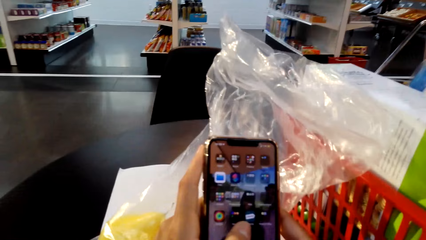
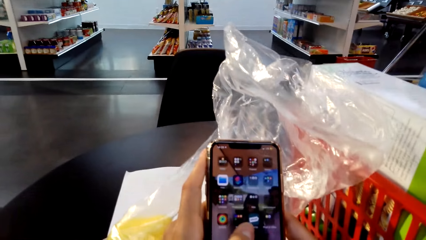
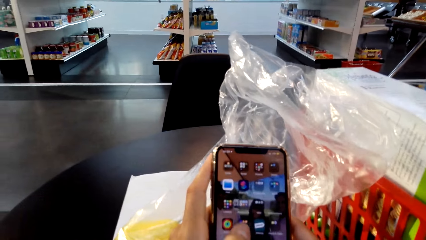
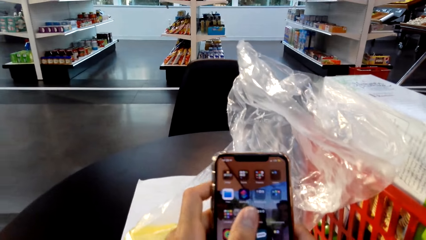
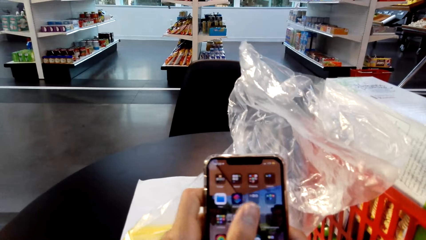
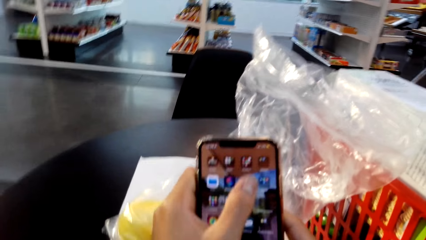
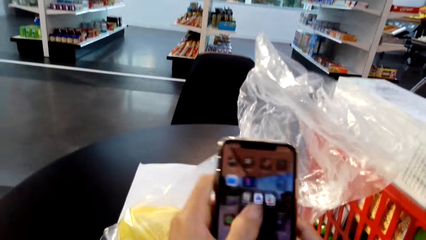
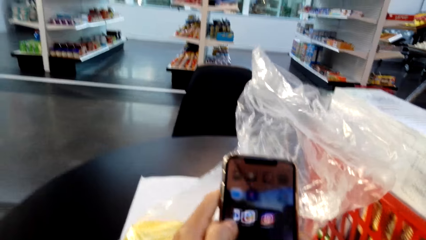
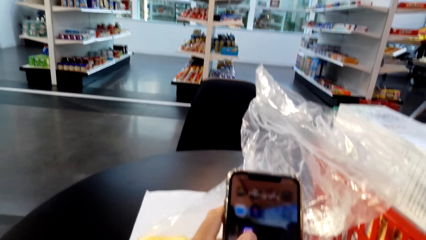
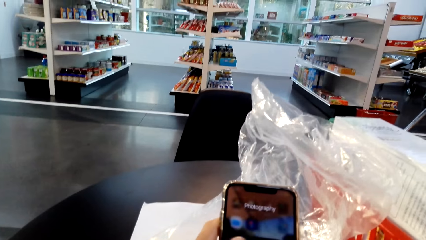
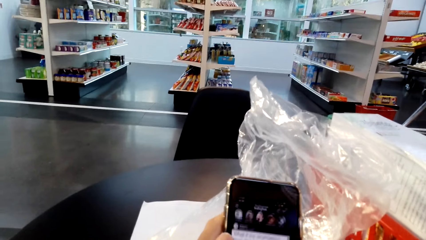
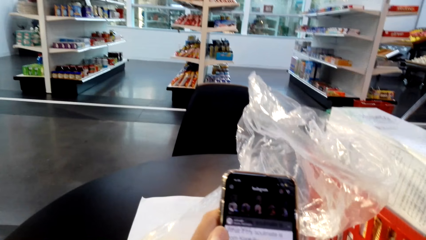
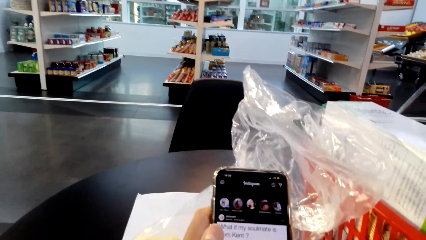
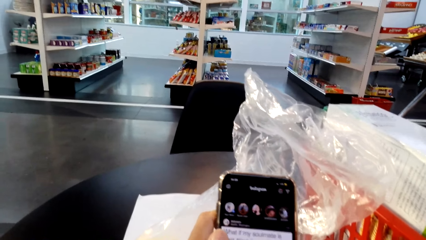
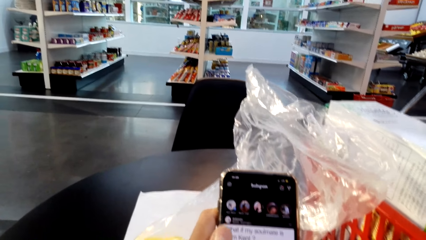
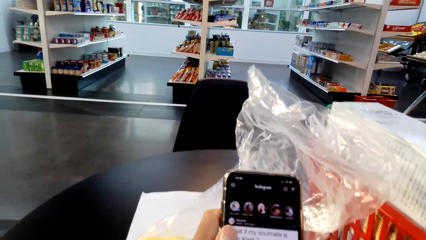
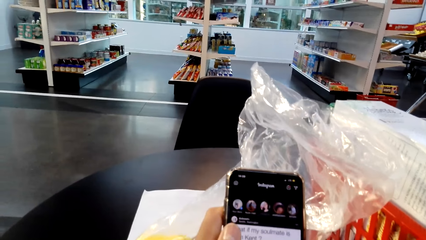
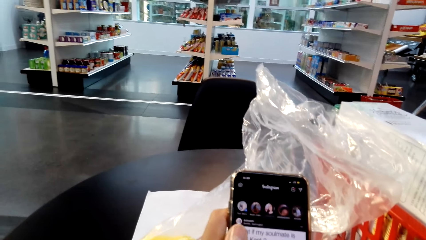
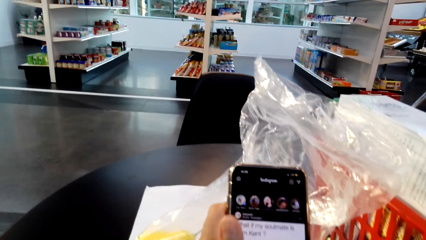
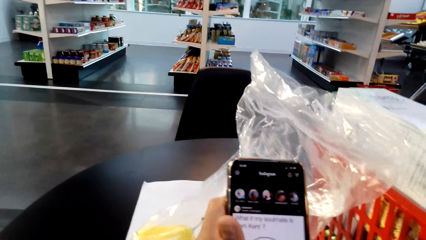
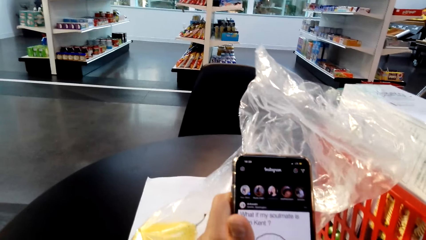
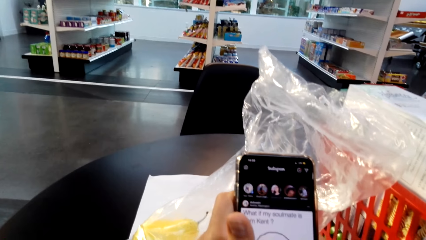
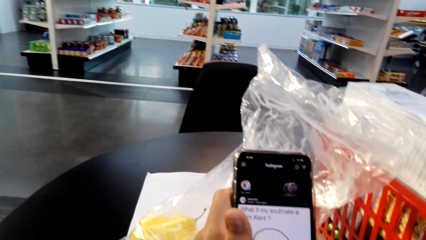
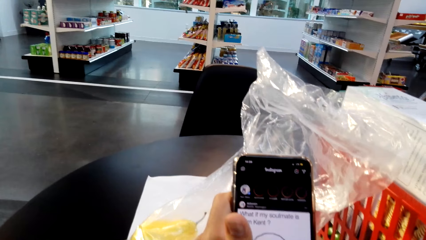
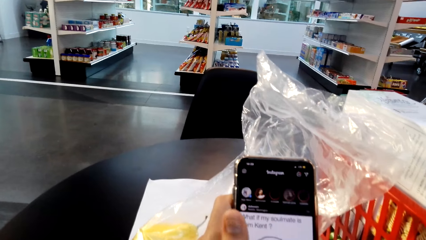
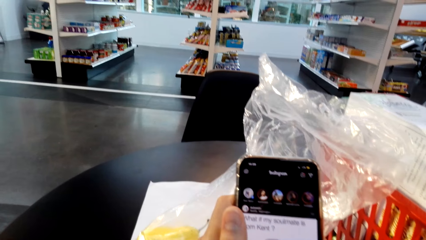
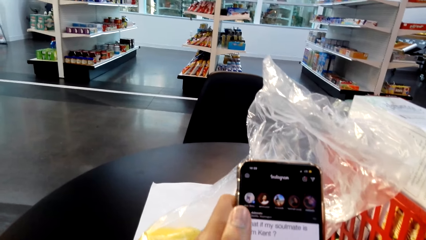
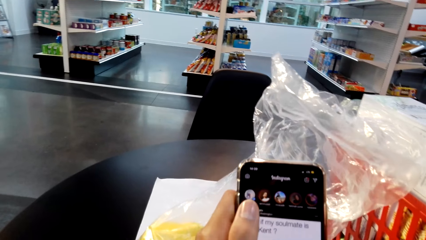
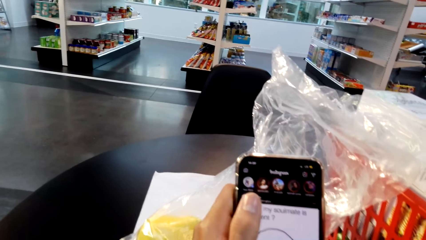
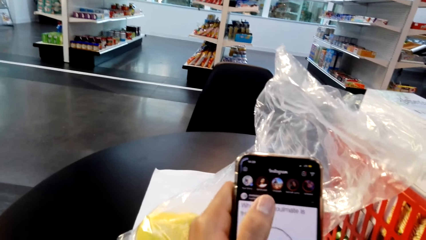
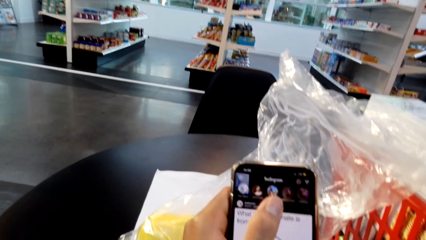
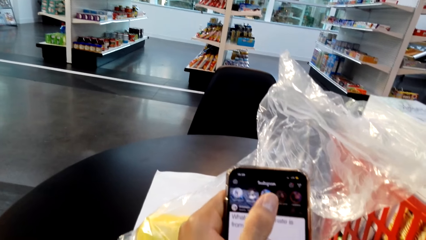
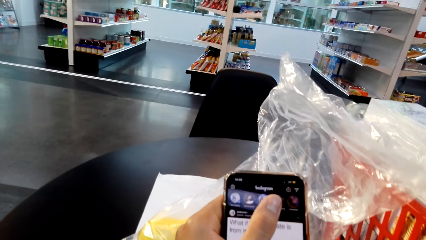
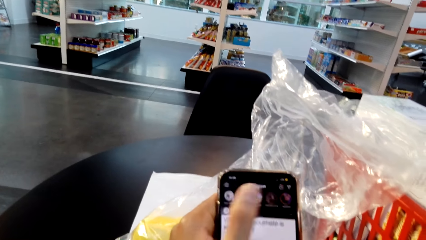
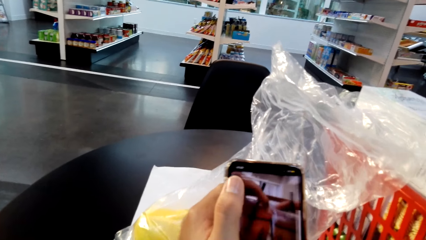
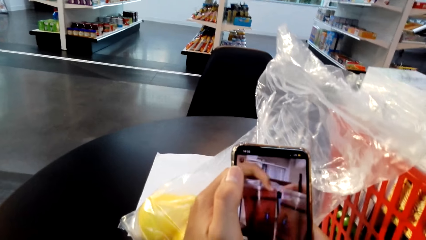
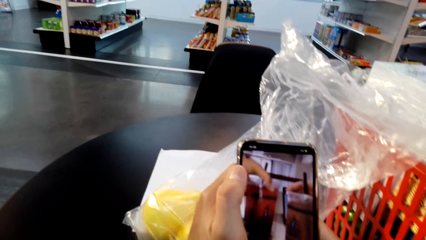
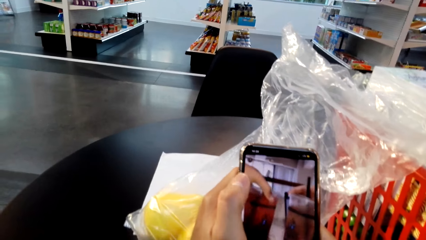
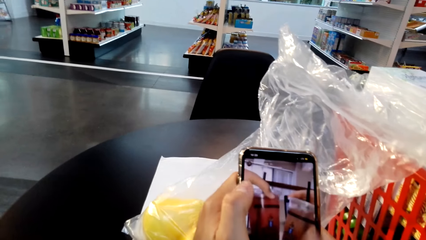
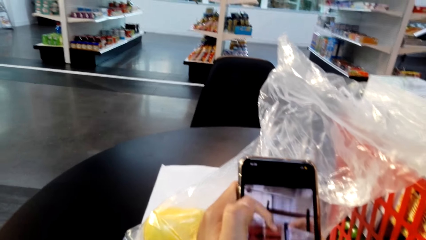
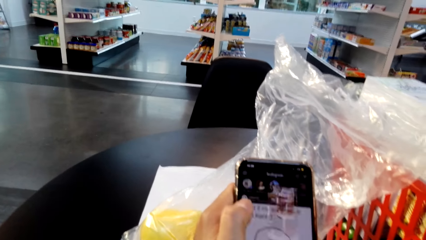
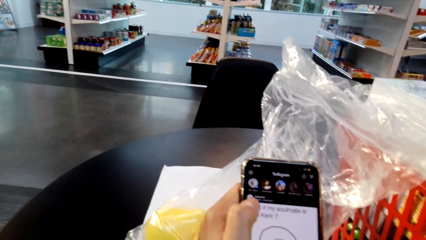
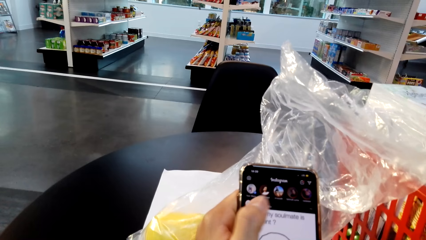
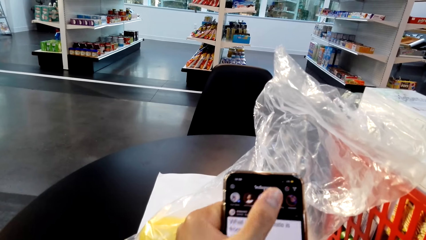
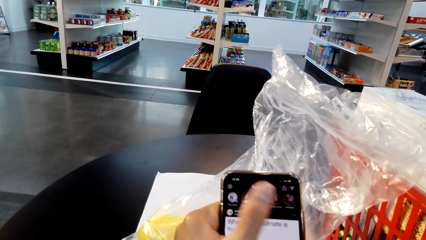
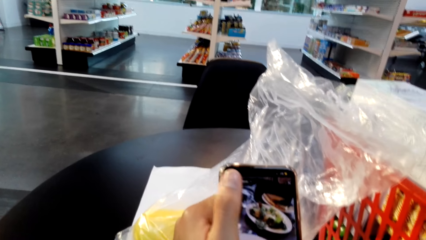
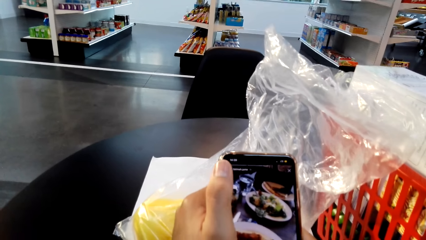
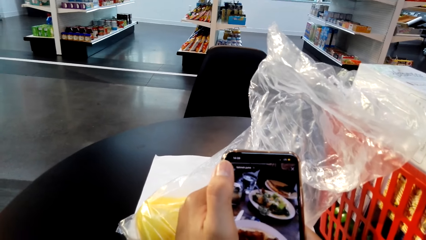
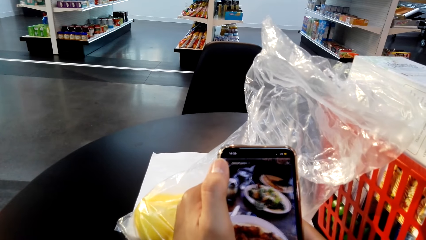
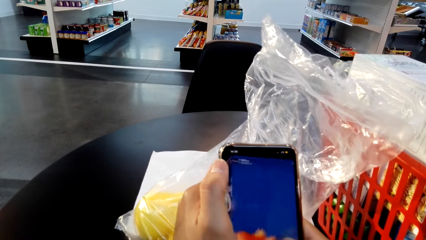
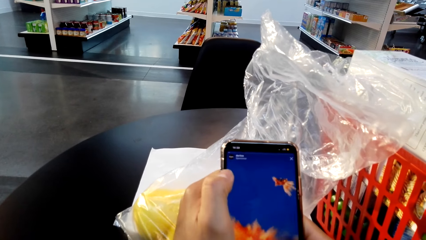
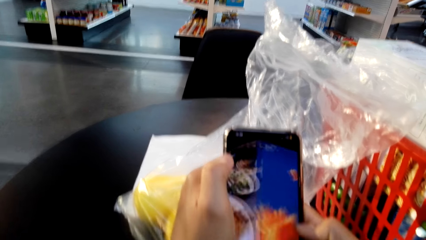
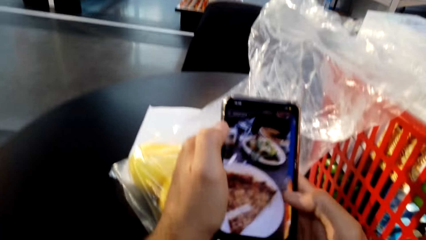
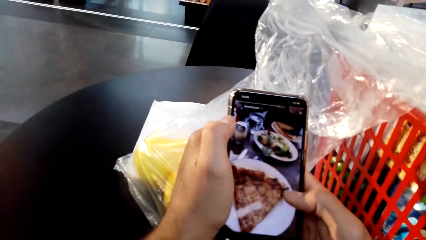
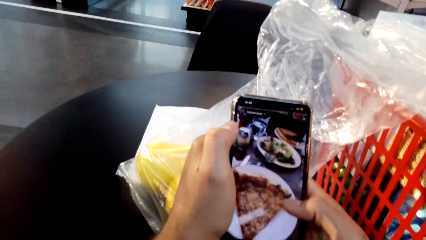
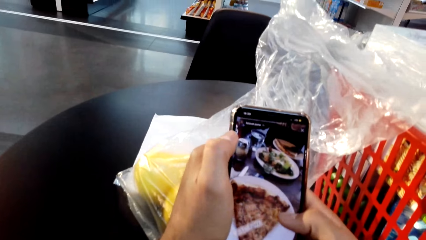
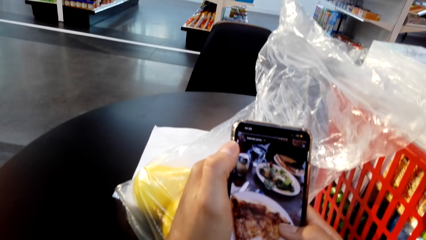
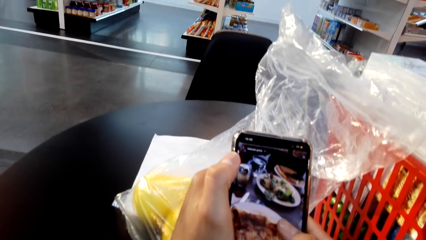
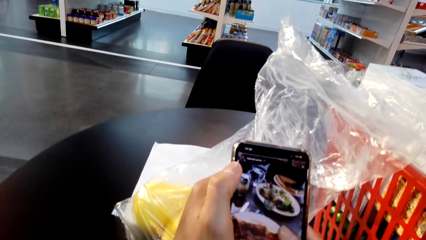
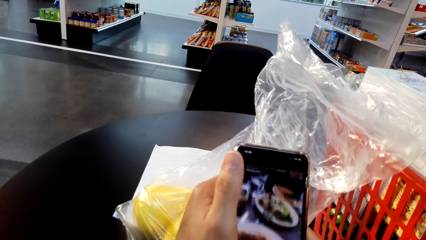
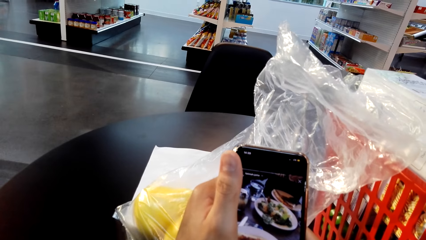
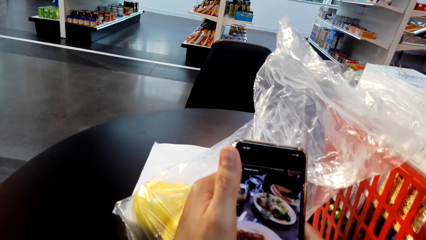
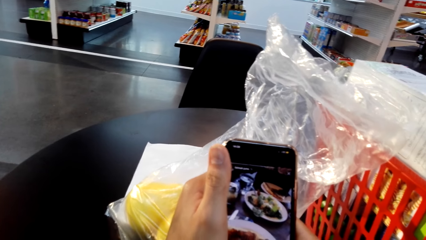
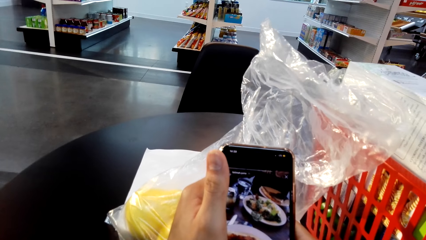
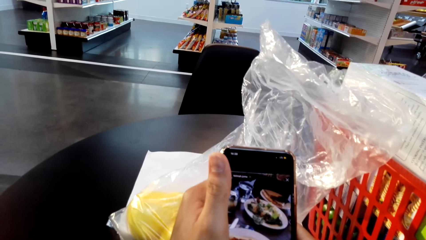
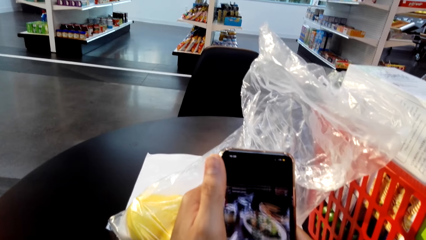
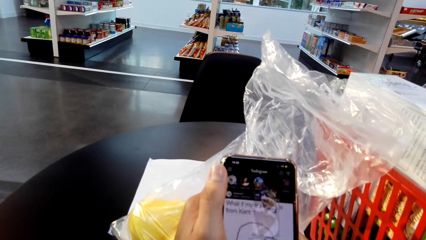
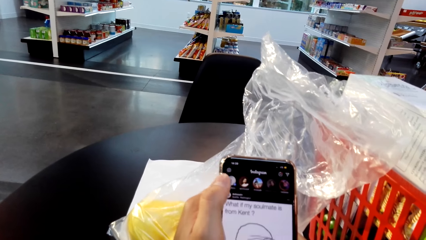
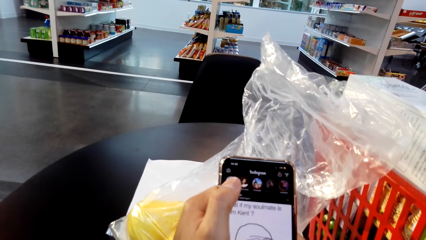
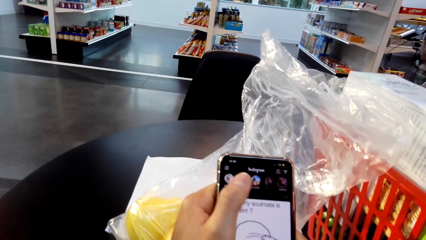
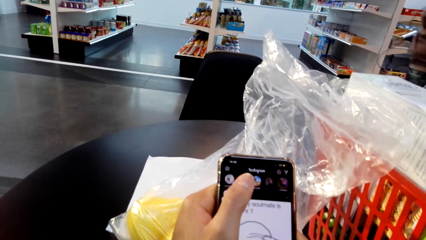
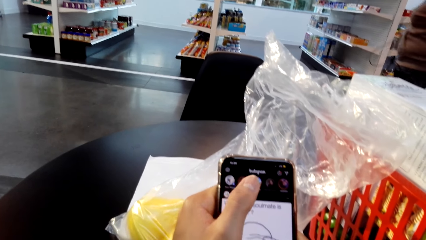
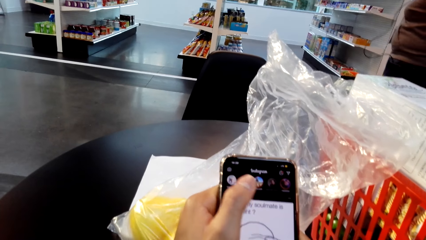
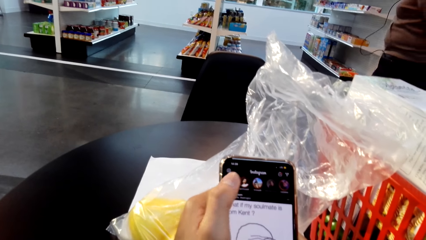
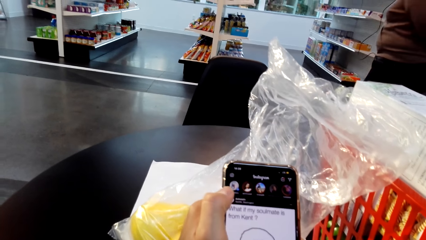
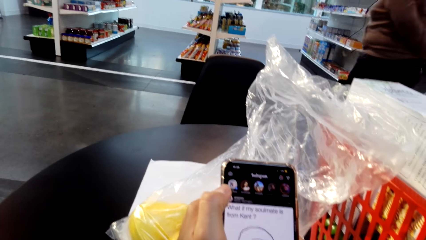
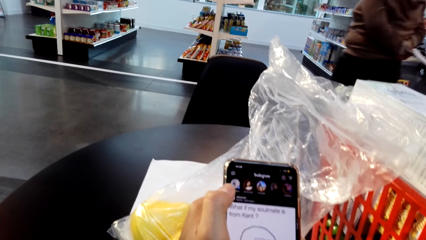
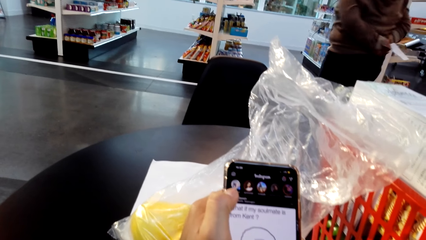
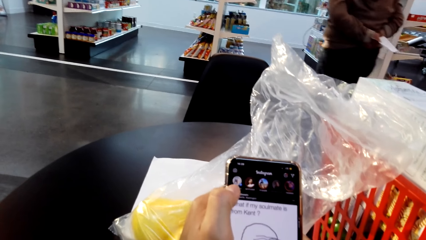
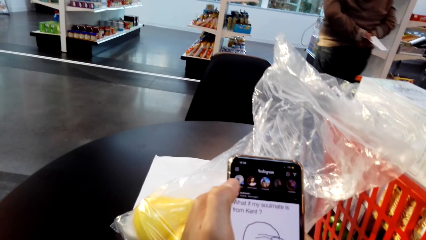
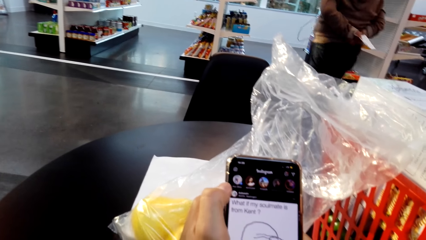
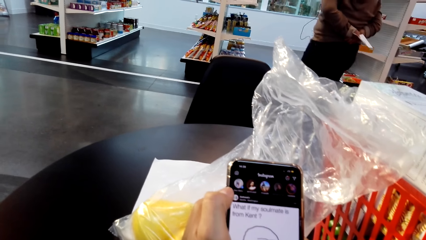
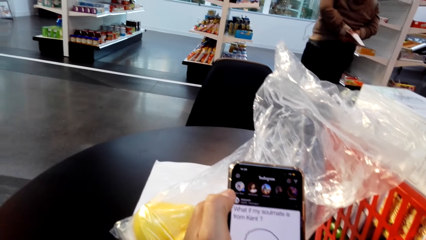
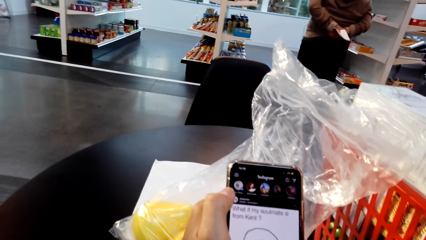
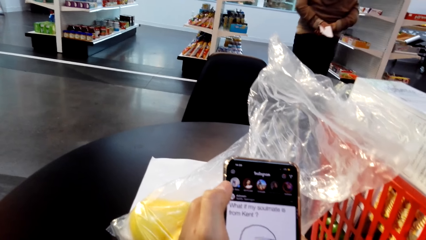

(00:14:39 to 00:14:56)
The camera wearer taps on the phone with the right hand.
